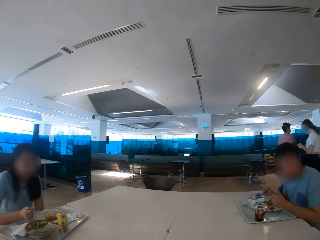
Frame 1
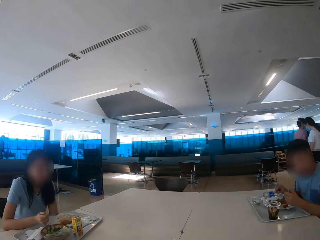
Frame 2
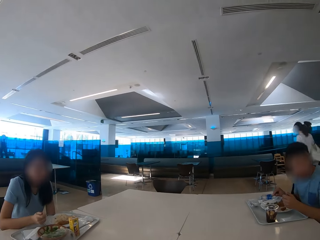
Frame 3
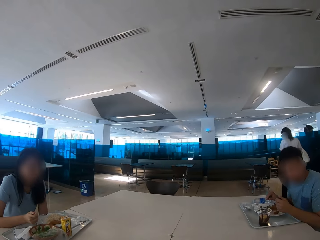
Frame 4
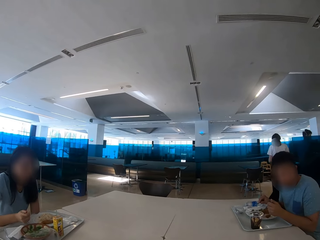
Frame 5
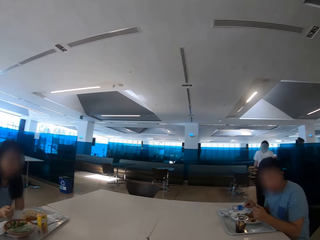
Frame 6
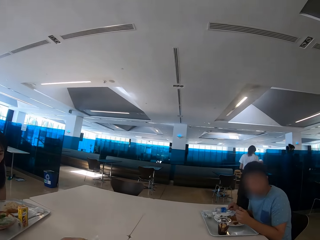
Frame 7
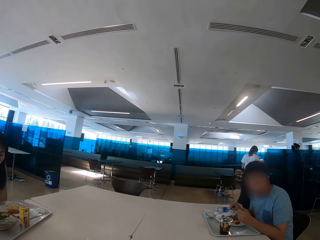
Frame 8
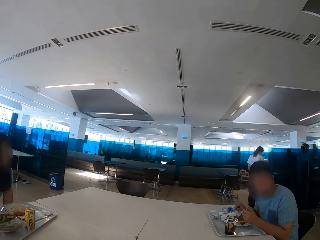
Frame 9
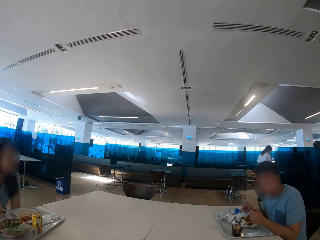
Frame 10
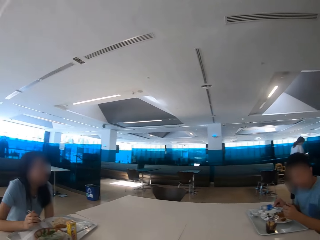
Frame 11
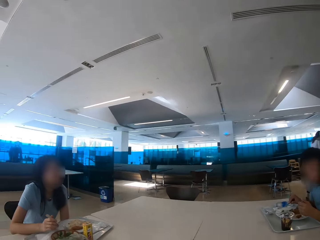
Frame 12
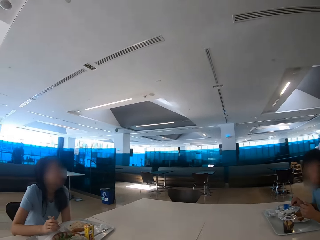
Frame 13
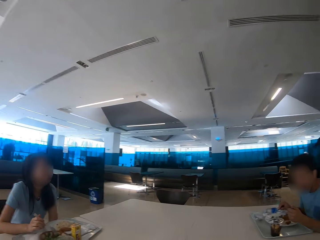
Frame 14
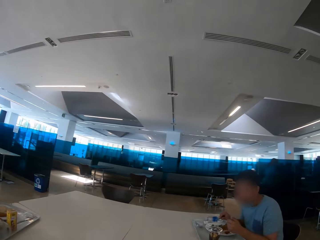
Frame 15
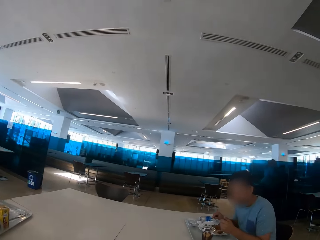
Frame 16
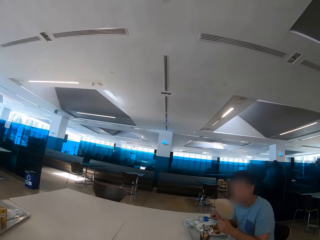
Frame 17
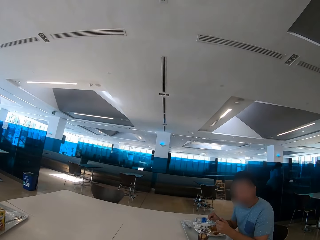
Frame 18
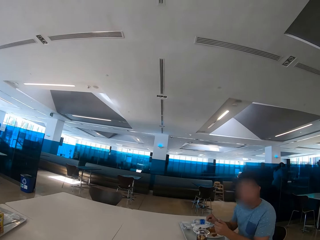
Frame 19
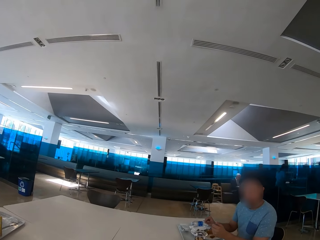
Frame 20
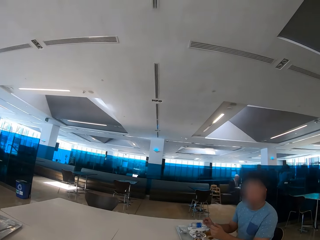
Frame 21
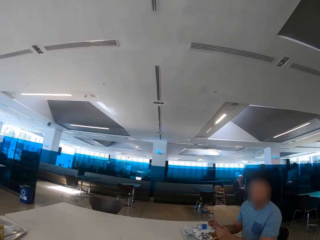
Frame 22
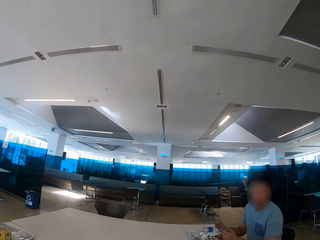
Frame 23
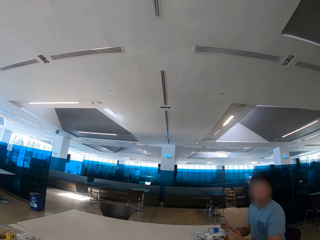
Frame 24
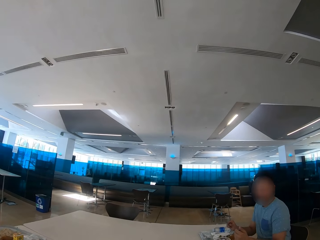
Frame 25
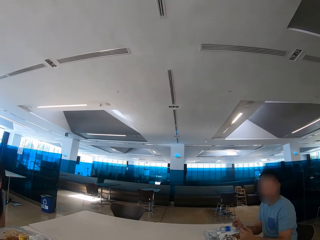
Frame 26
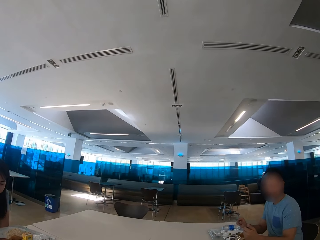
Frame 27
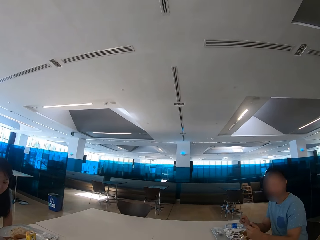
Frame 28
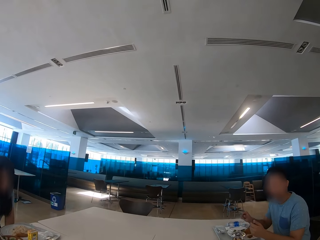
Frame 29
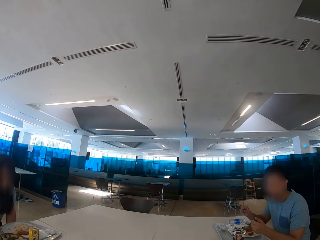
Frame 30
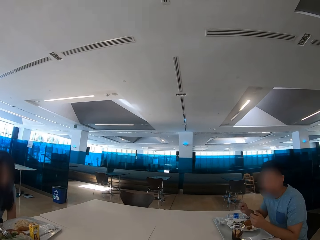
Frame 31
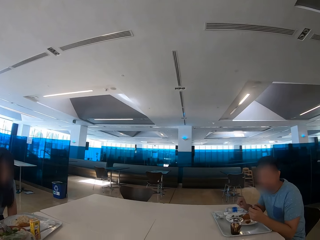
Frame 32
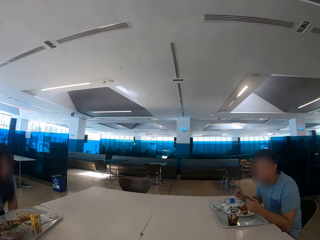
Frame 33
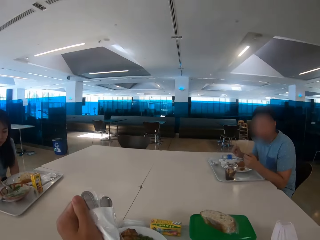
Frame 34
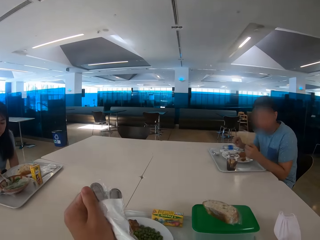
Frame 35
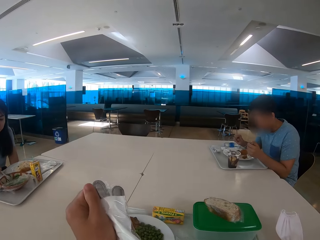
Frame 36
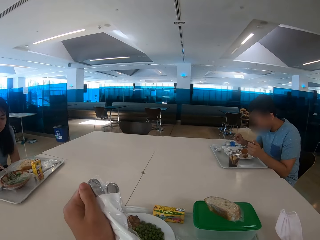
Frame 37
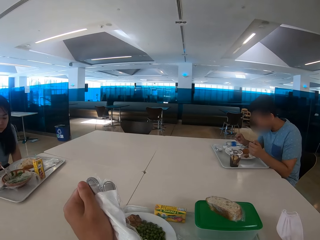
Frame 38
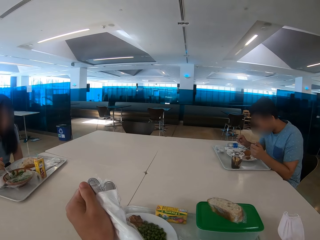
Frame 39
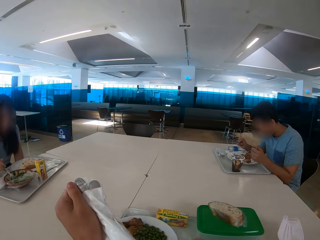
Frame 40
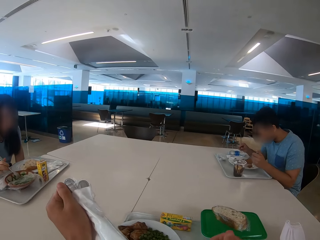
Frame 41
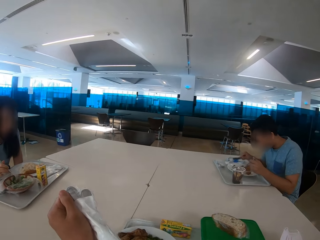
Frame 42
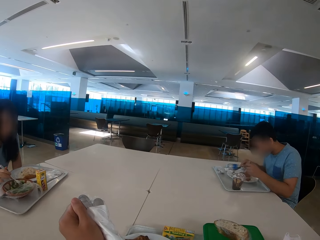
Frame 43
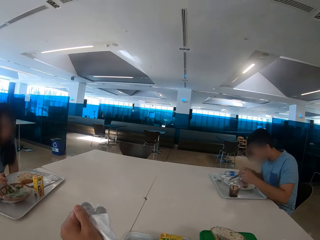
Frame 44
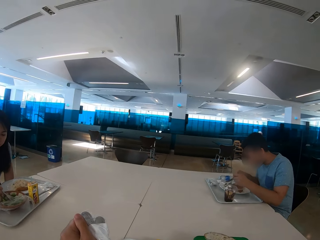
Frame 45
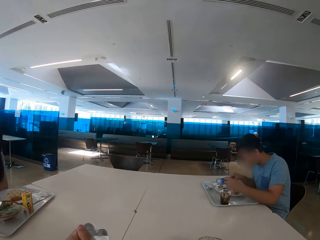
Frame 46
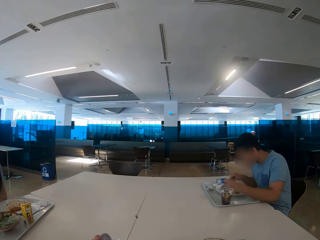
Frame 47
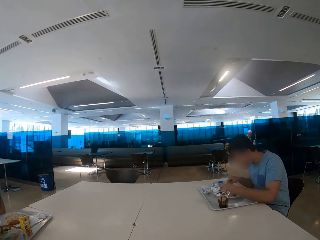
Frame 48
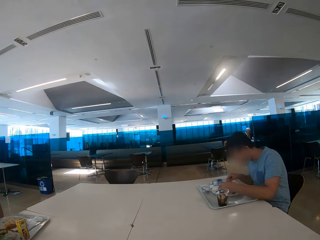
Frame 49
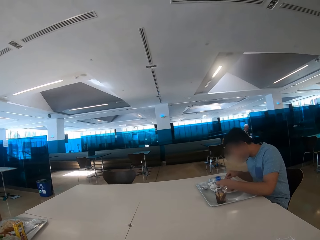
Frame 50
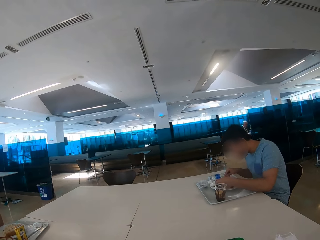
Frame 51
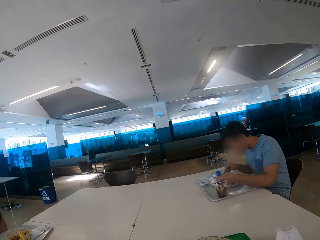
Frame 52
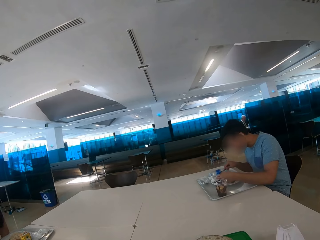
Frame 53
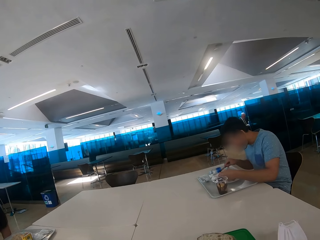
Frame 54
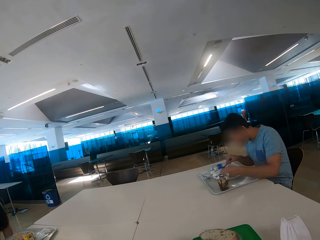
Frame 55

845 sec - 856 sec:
A person walks across the restaurant. The camera wearer looks at a woman. They look around. They look at a man. The man looks at the camera wearer. The camera wearer holds a paper with cutleries. They look at the table. The man eats some food.

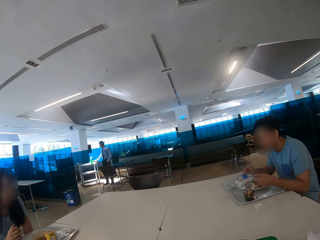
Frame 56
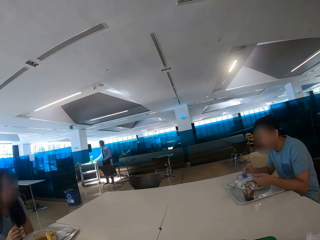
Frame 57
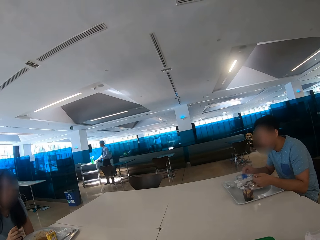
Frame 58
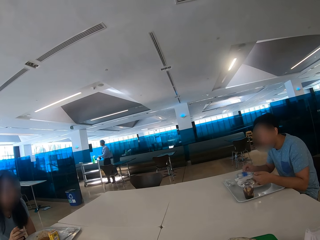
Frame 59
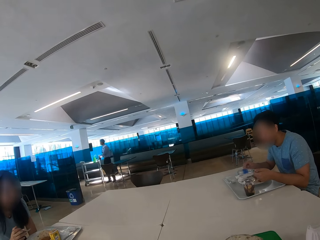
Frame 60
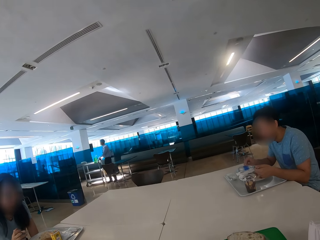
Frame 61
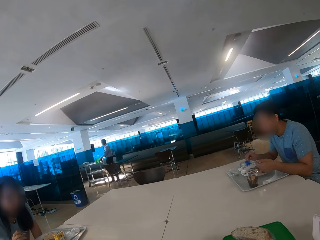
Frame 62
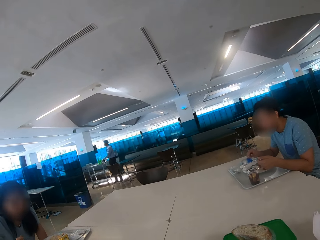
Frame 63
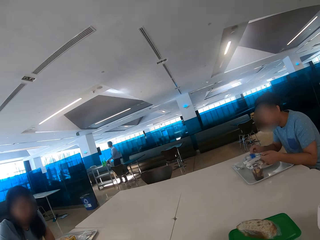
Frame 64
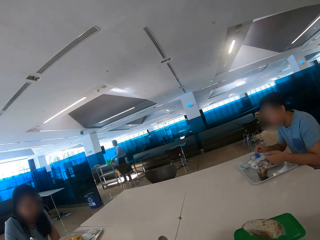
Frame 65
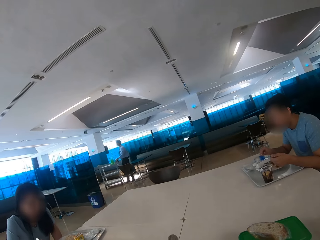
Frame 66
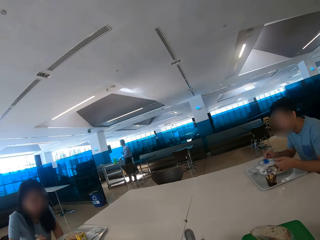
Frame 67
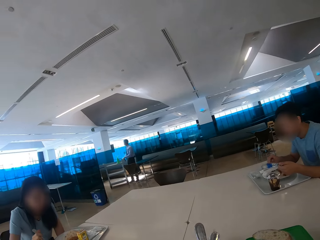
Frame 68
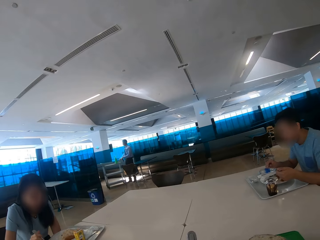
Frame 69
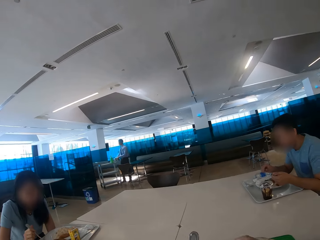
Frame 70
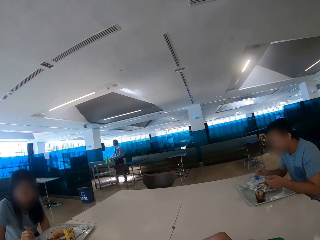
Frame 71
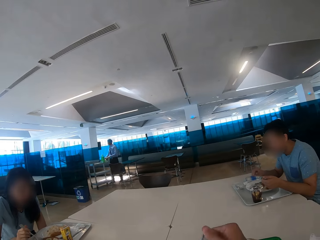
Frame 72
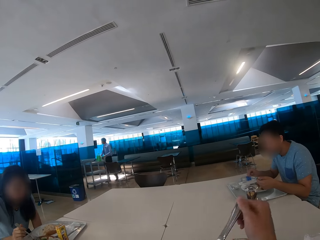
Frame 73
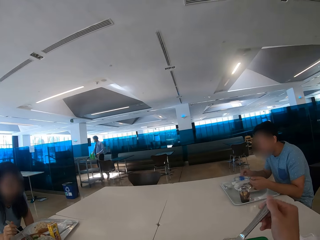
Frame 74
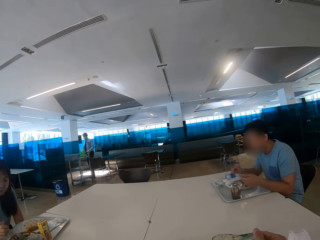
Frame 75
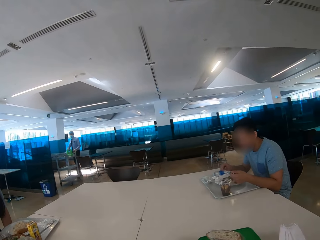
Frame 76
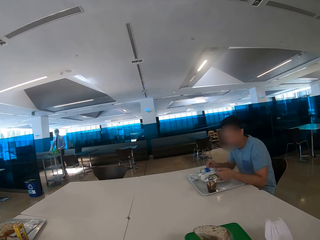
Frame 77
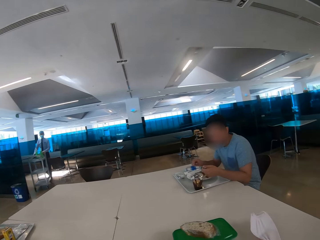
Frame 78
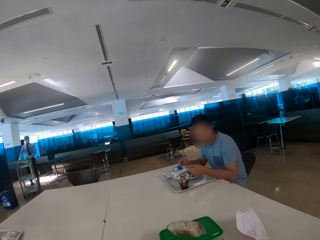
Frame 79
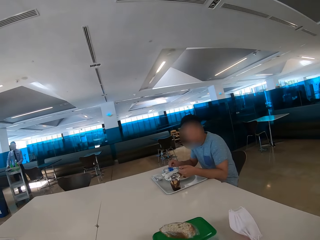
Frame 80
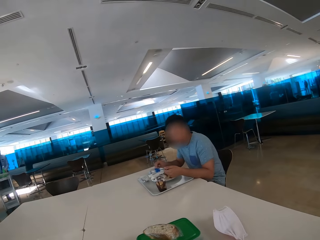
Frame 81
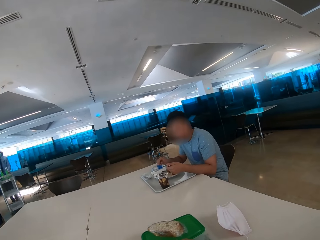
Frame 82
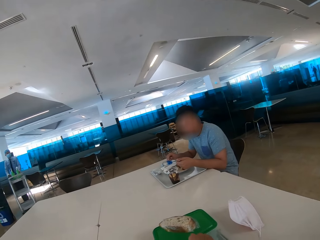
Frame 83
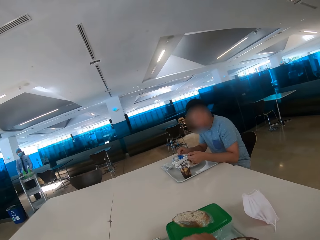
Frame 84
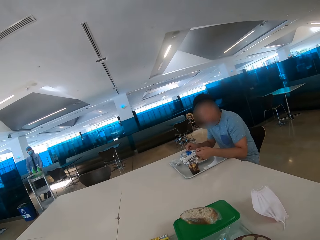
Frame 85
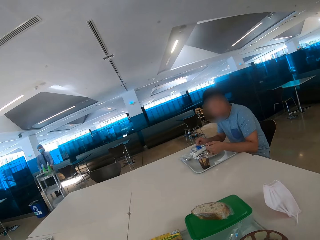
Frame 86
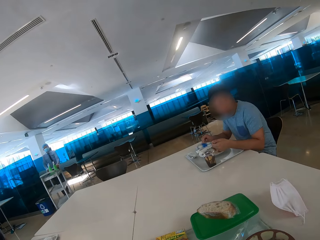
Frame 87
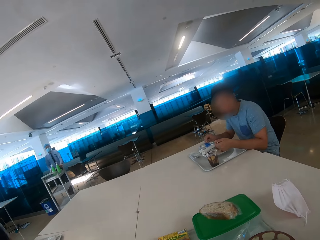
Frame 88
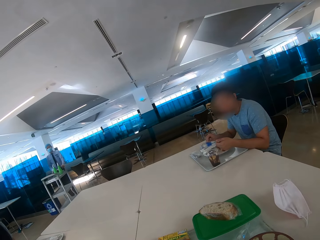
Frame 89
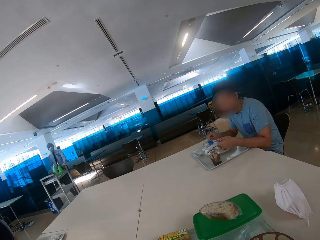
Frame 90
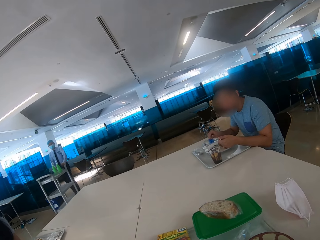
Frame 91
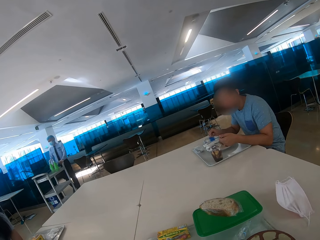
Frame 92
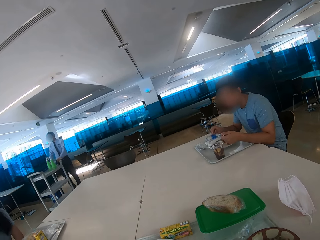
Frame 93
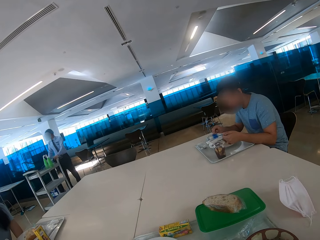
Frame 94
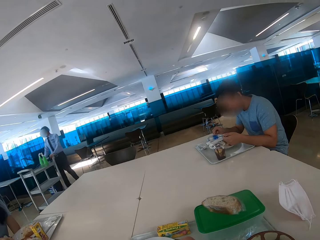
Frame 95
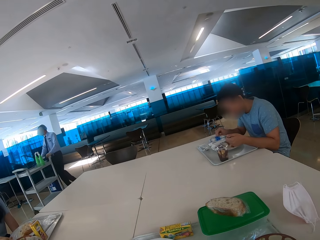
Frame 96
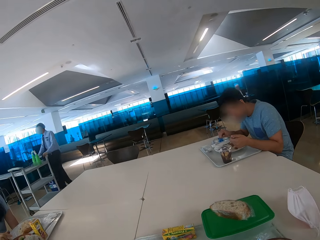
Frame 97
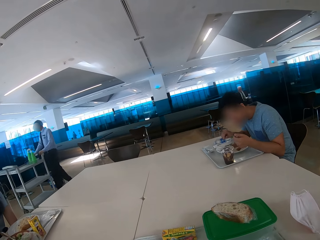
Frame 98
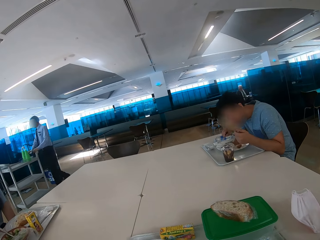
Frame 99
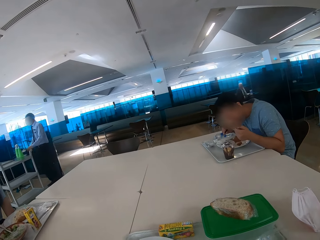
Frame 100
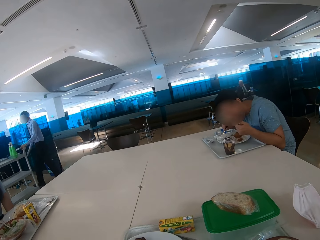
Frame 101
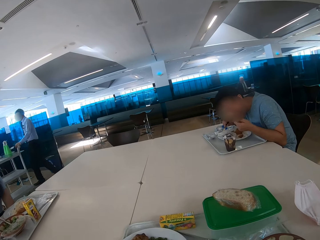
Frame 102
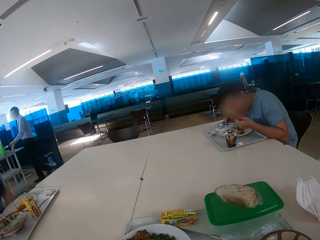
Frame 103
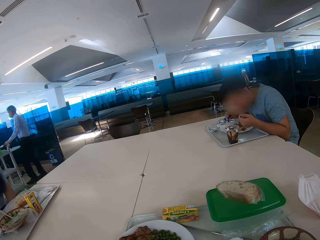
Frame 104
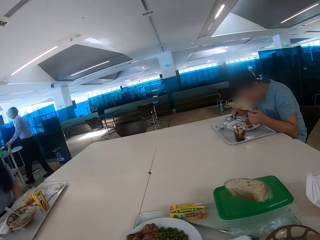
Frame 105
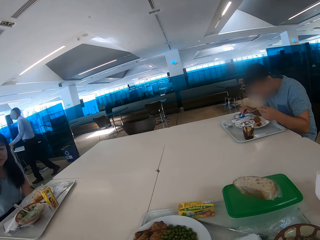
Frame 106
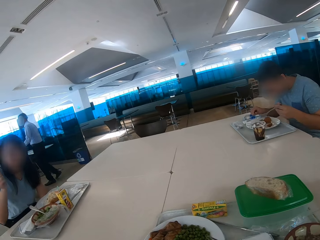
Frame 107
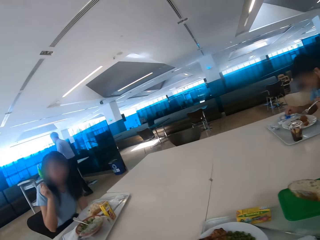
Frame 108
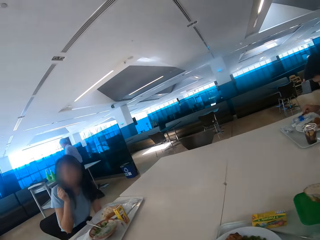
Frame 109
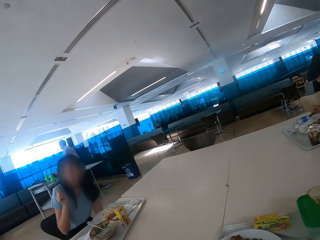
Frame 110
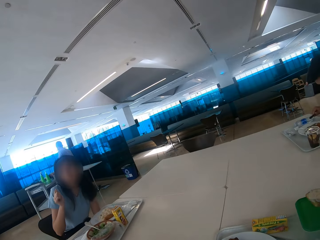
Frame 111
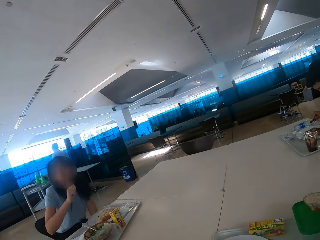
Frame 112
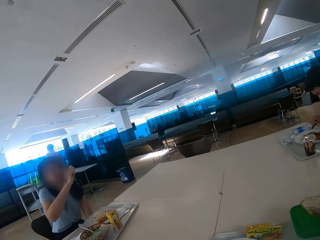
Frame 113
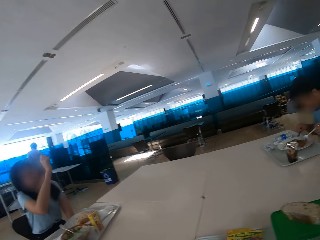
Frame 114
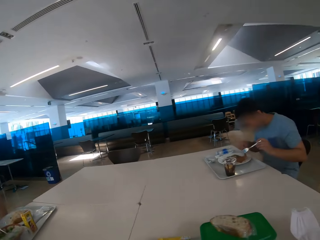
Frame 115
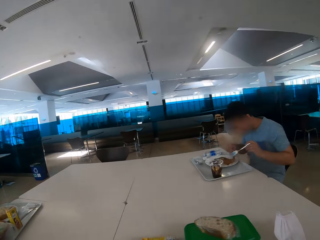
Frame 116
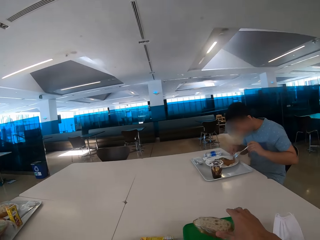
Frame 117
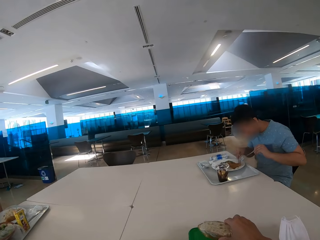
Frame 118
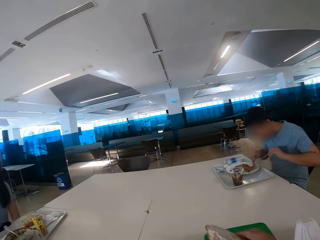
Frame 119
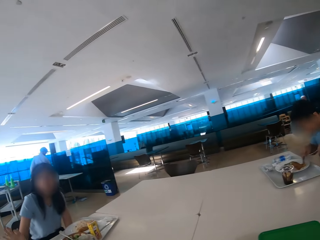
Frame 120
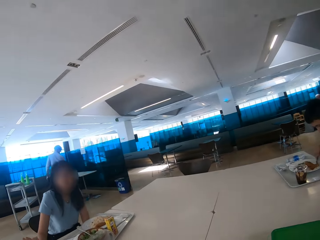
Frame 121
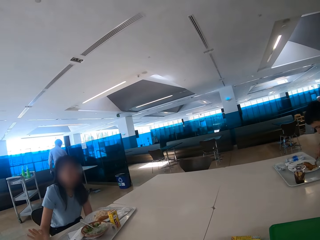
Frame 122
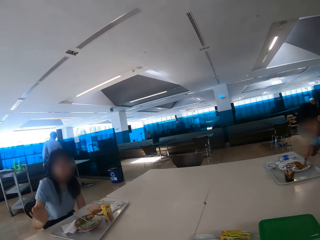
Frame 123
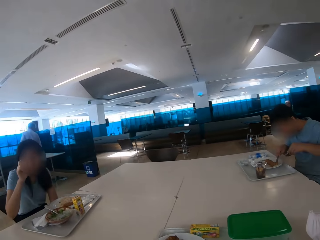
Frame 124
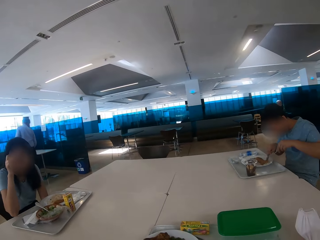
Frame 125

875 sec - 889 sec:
The camera wearer looks around the restaurant. They eat food. They look around the restaurant. A person moves a trolley across the restaurant. The camera wearer looks at a woman. The woman points up. The camera wearer picks up bread from the container. A man eats some food.
